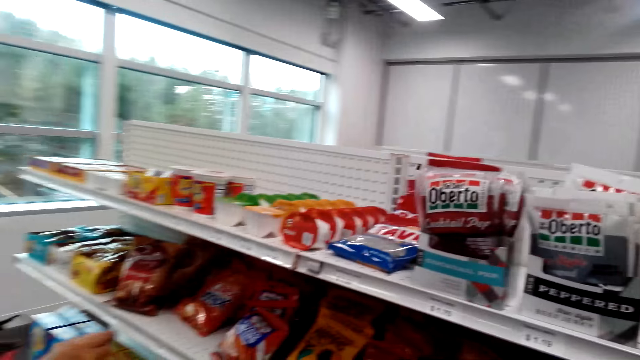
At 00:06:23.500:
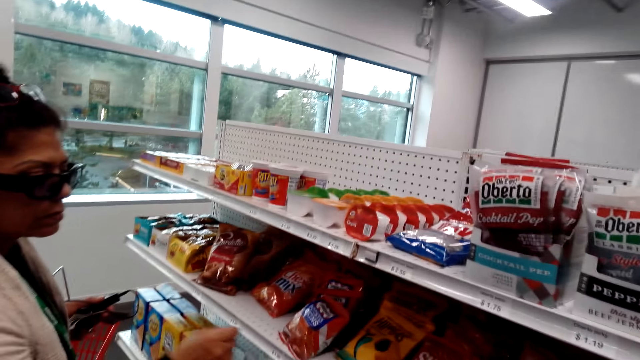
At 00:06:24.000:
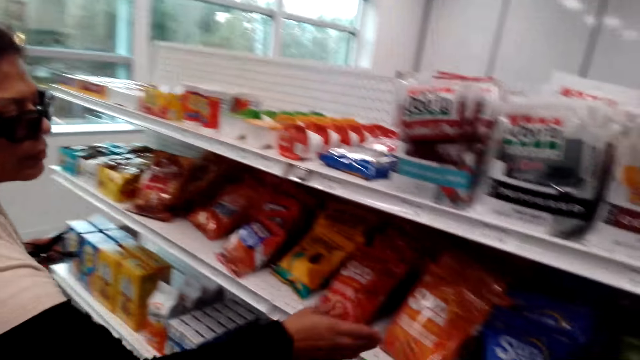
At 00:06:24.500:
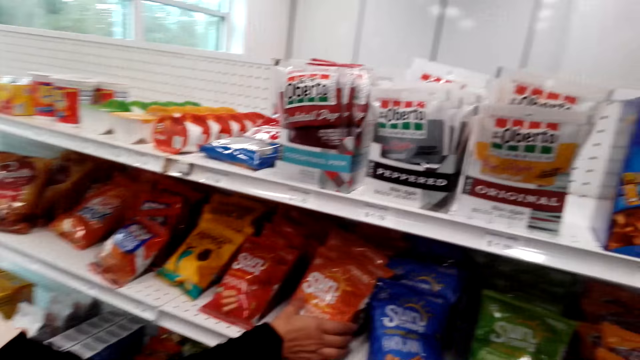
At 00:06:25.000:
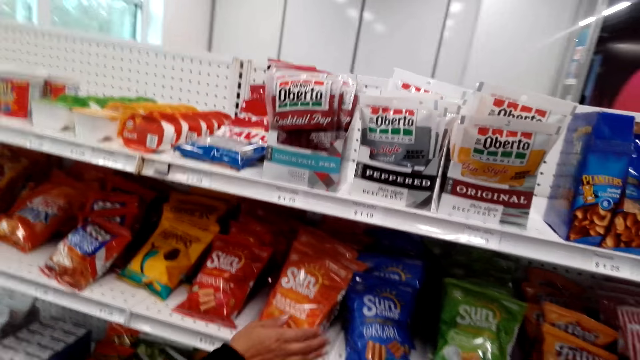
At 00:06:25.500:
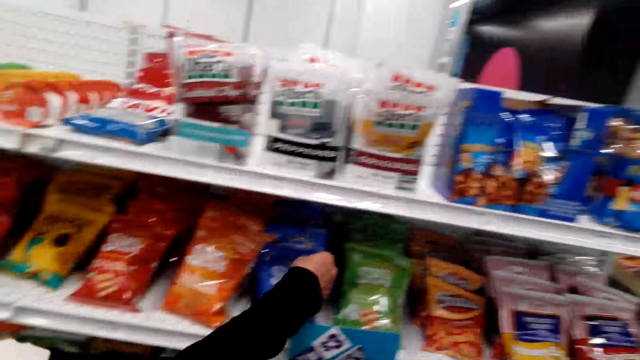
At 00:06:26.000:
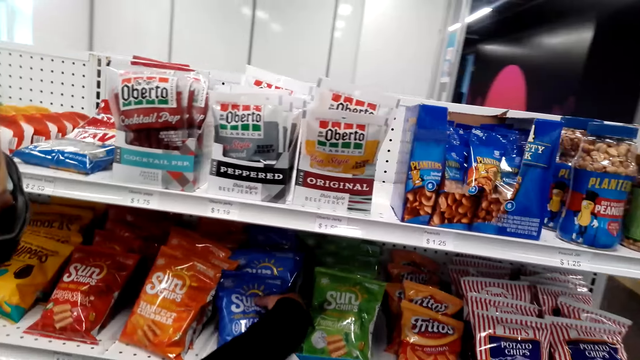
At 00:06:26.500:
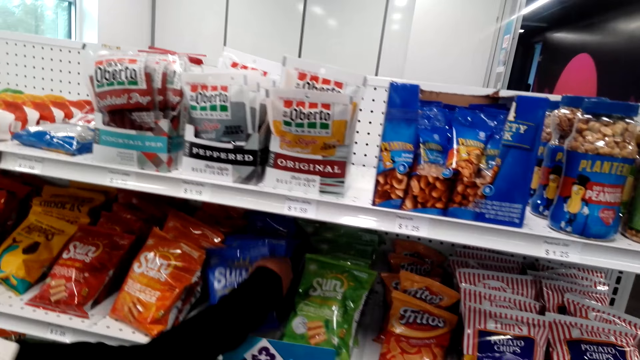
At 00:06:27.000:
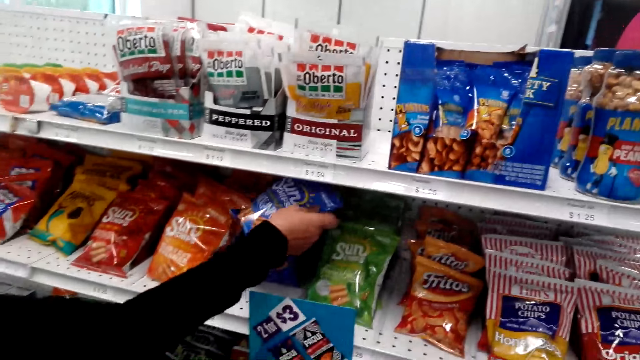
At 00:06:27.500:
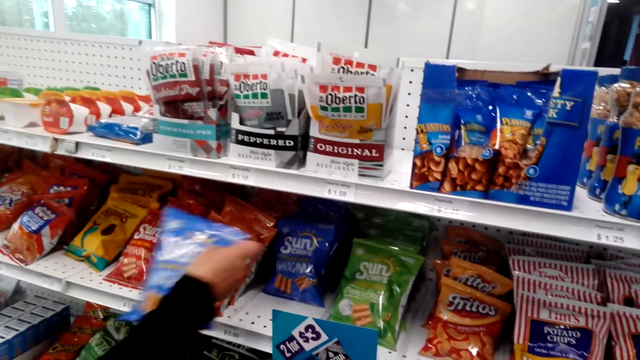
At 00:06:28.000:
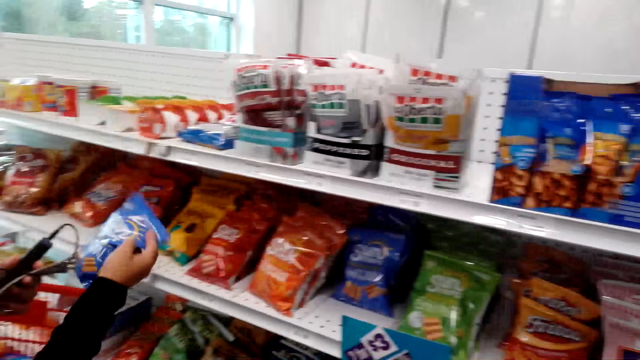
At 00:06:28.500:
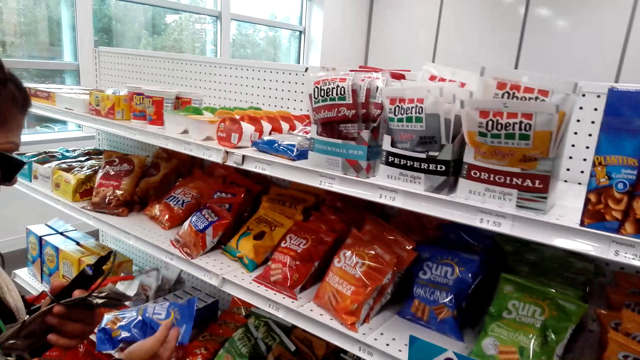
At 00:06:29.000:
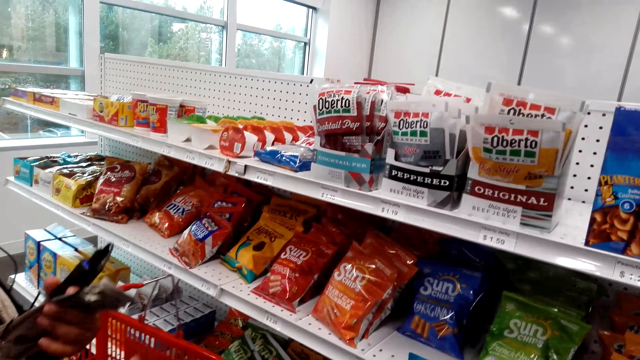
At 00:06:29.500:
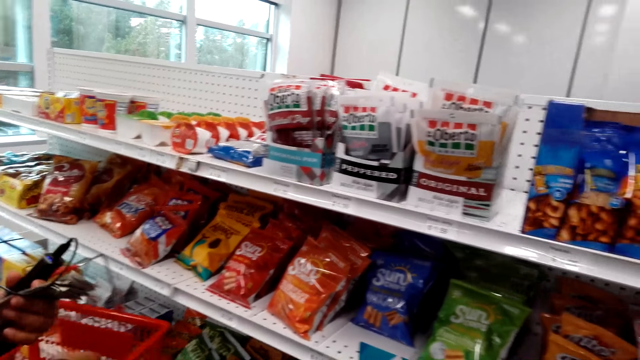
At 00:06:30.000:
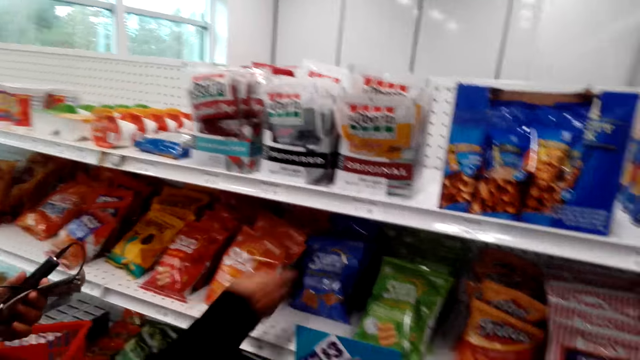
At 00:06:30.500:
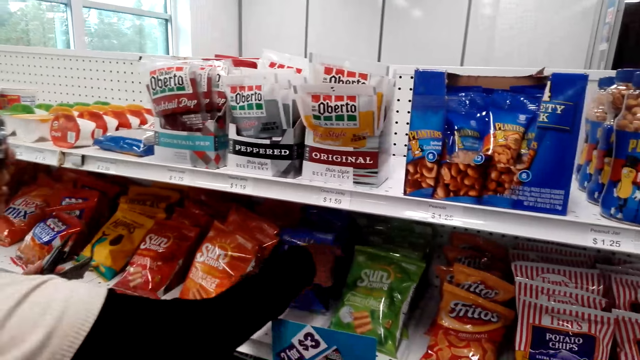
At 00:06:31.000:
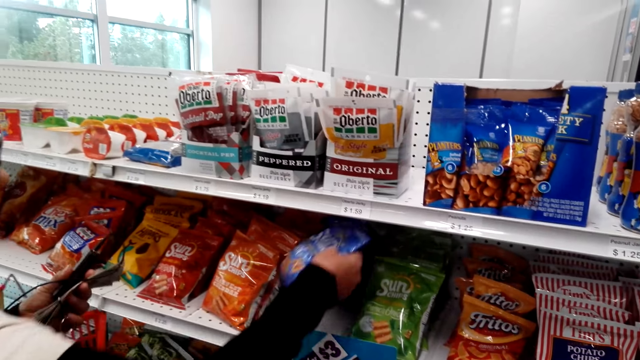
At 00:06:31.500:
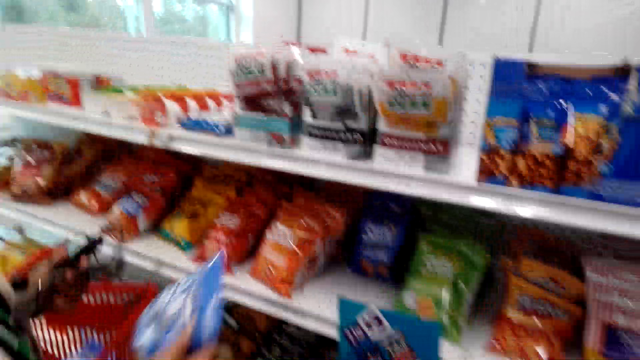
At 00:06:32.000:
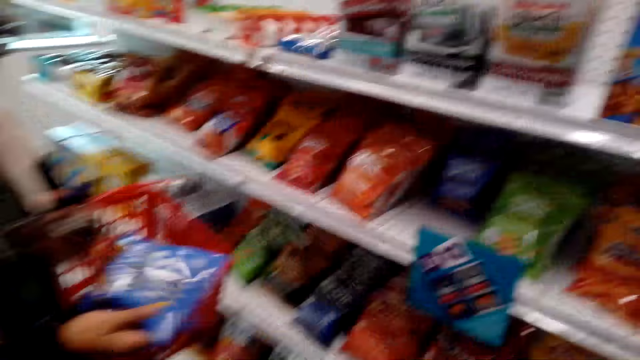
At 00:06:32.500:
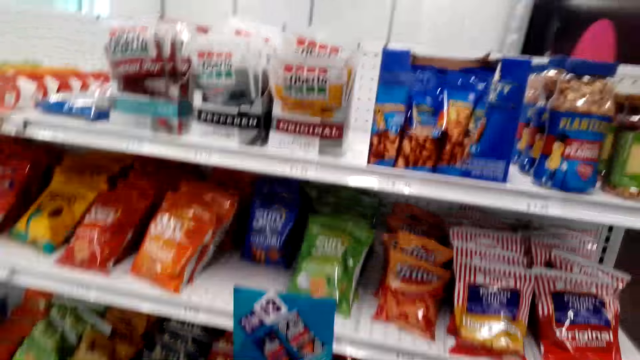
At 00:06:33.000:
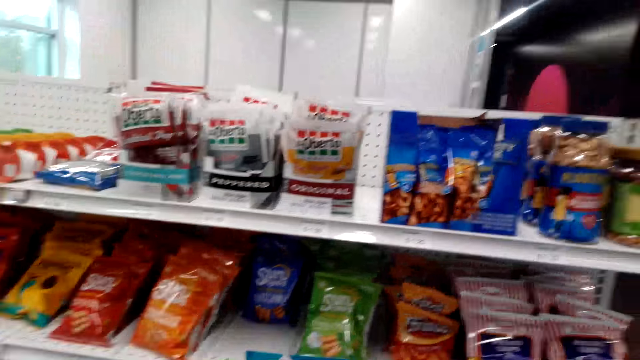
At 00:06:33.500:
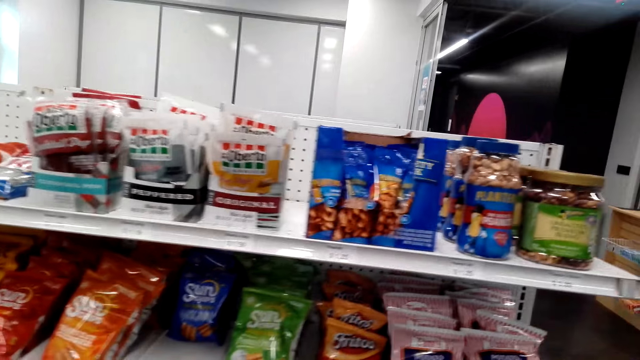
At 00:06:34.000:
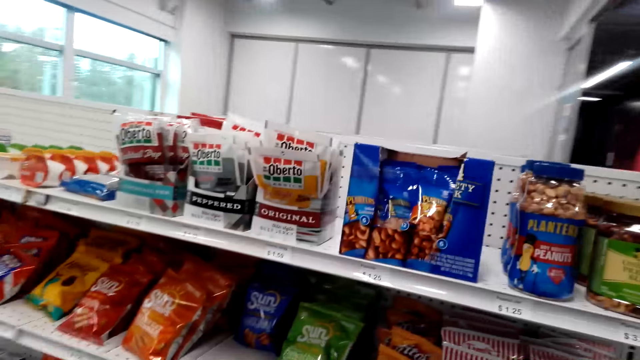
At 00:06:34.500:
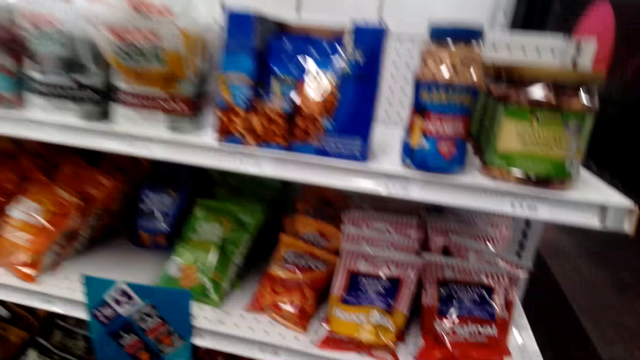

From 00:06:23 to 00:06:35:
A lady touches Sun Chips. The lady picks the Sun Chips from the shelf and places the Sun Chips in the basket. The lady talks to the camera wearer. The lady picks the Sun Chips from the shelf and places the Sun Chips in the basket.

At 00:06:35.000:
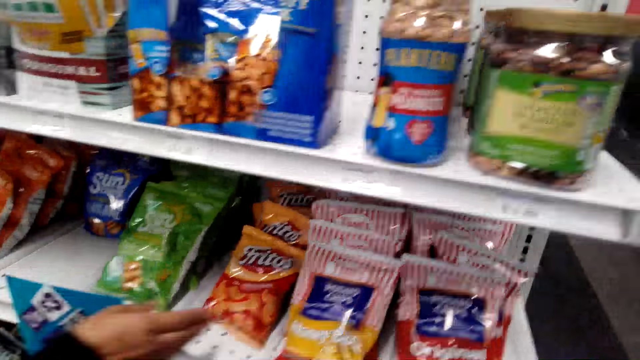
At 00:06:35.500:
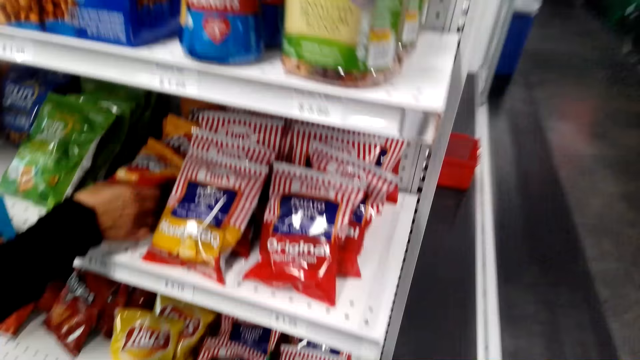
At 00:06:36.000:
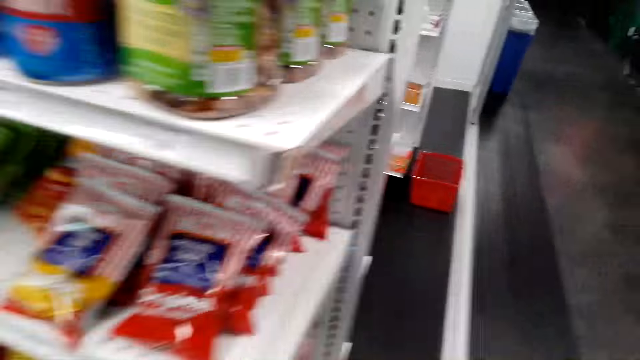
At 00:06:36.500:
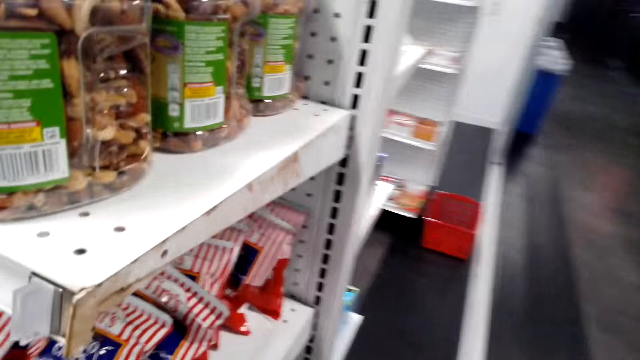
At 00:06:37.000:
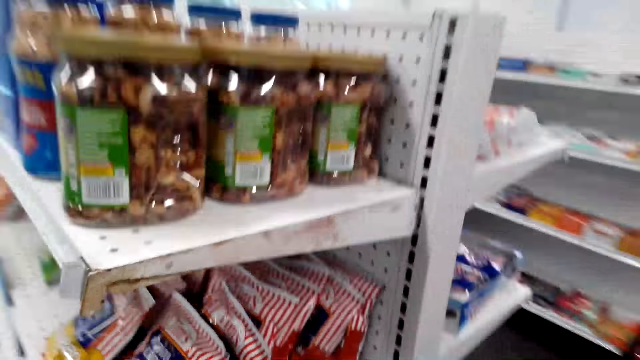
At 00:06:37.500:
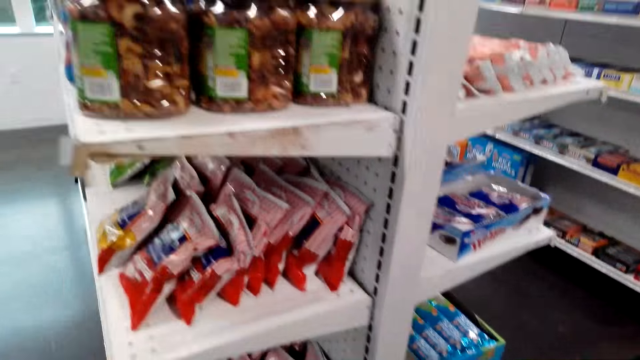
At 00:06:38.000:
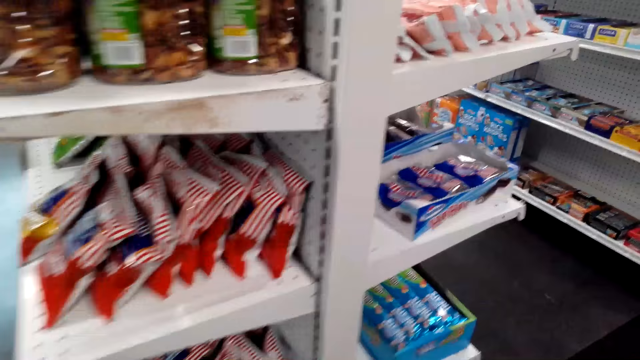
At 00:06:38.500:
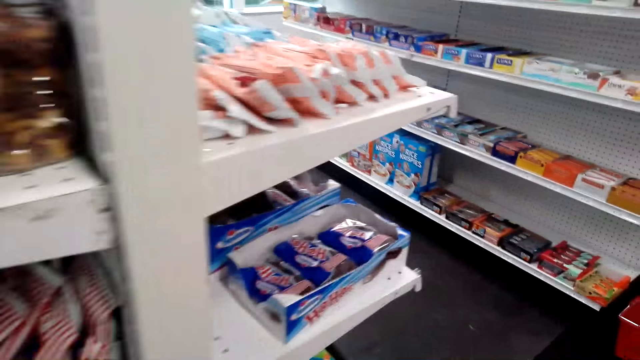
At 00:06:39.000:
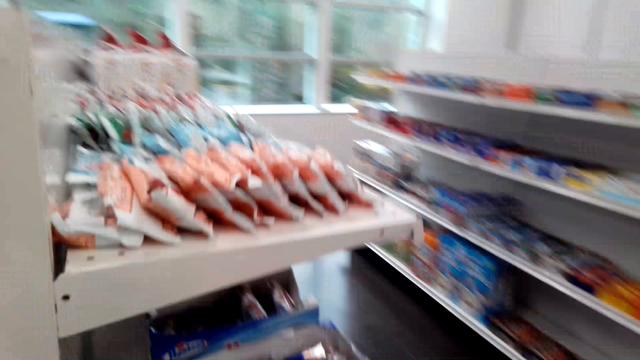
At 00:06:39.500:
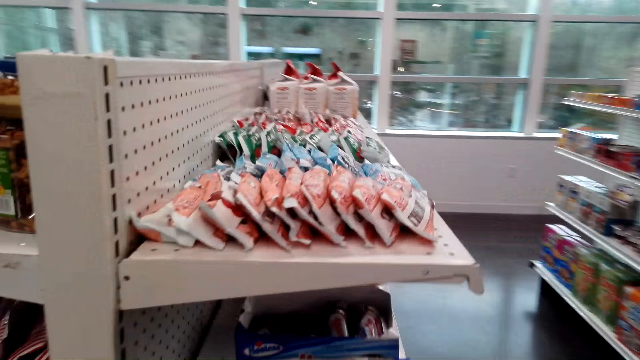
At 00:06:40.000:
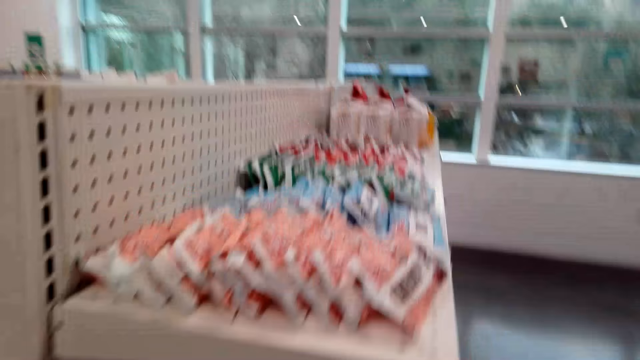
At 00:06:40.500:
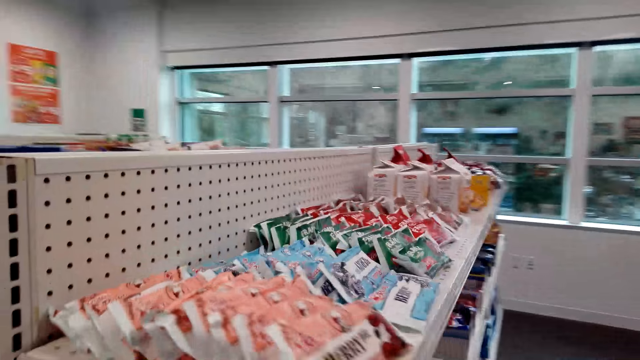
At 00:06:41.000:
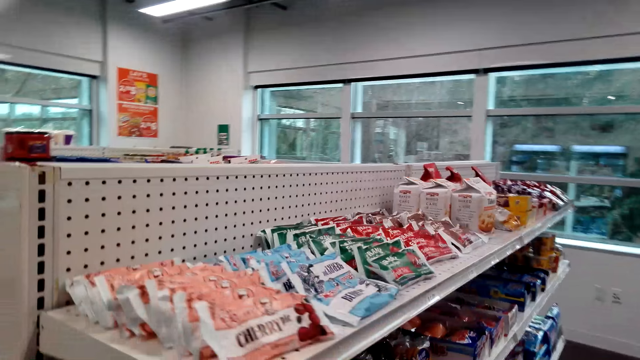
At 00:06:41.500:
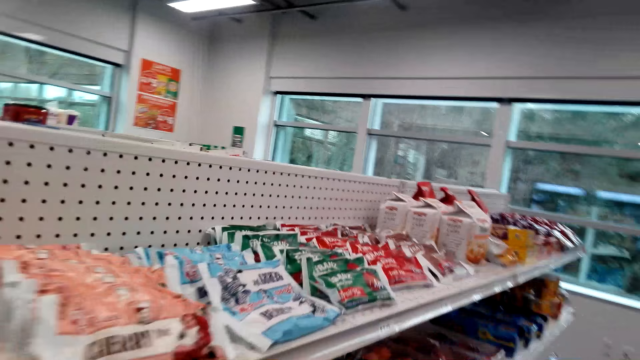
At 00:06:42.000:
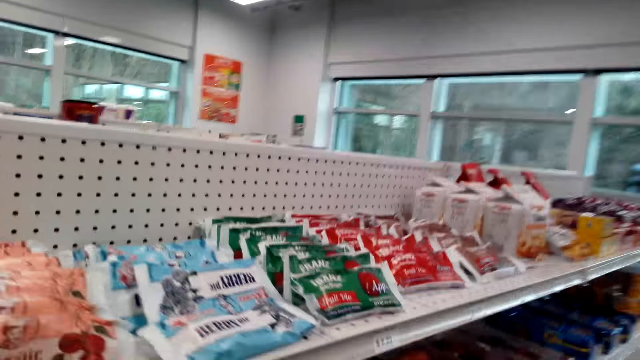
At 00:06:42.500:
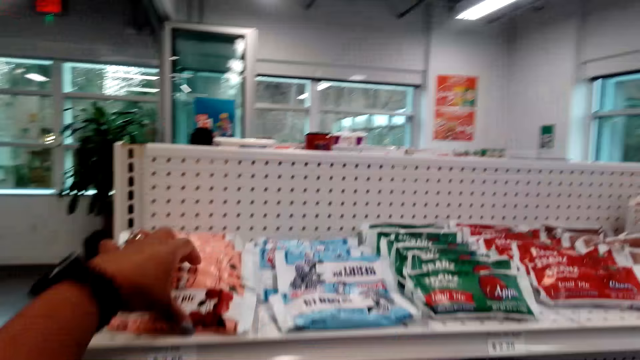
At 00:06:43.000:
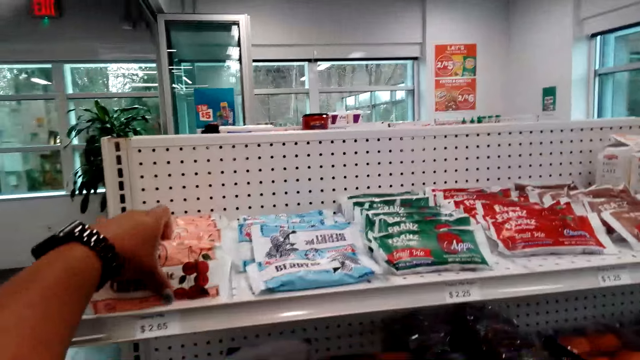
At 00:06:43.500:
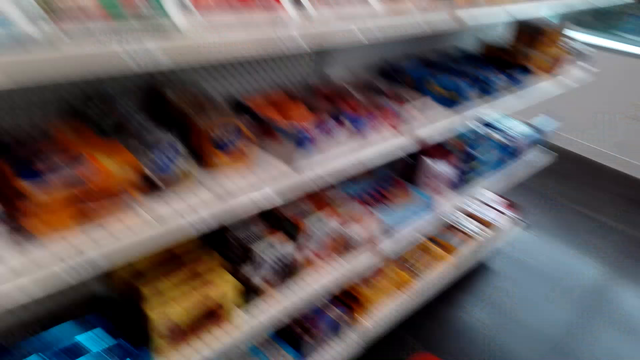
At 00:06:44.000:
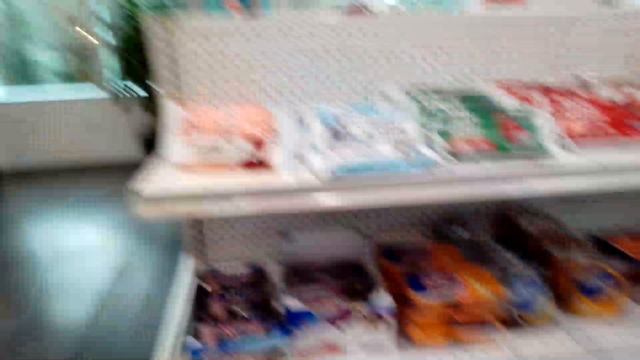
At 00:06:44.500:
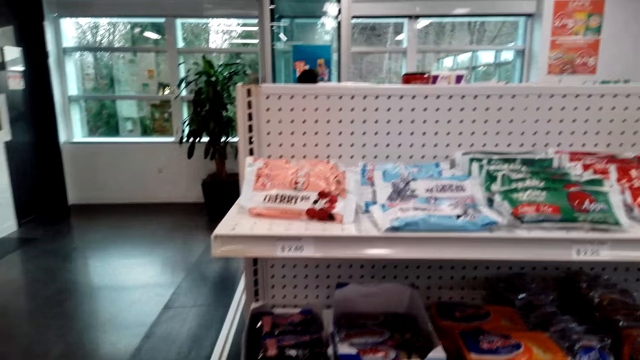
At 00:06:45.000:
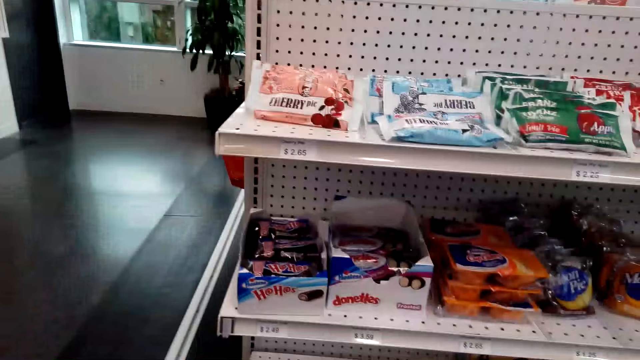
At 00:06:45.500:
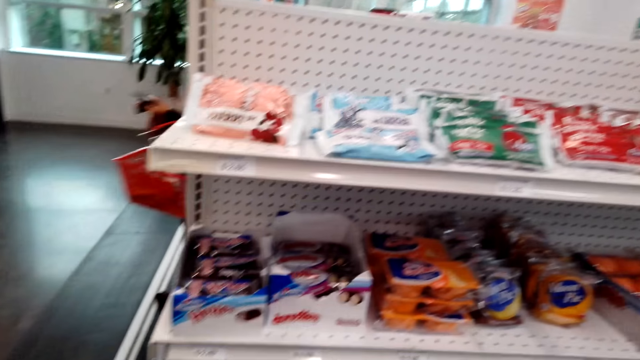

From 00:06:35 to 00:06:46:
The camera wearer picks Fritos from the shelf. They walk around the grocery store. They pick cherry pie or snacks from the shelf and put the snacks in a shopping basket.
